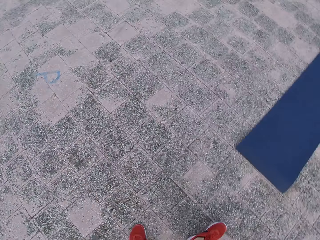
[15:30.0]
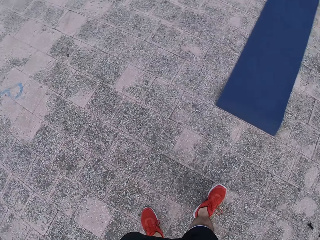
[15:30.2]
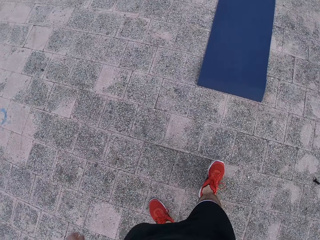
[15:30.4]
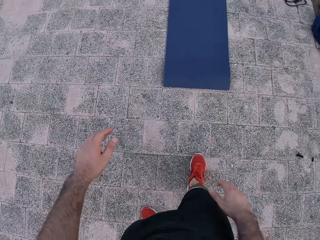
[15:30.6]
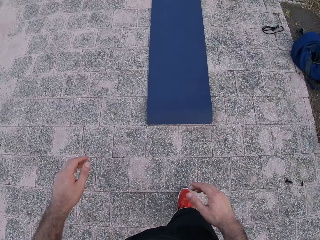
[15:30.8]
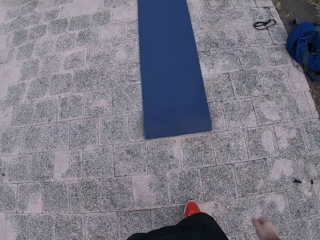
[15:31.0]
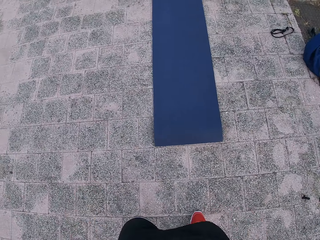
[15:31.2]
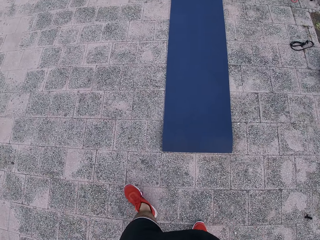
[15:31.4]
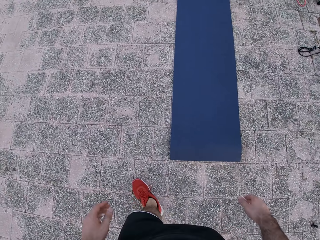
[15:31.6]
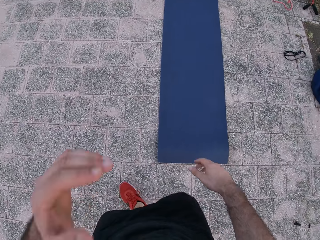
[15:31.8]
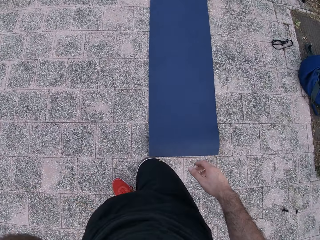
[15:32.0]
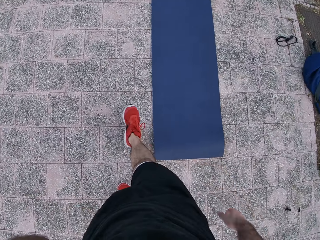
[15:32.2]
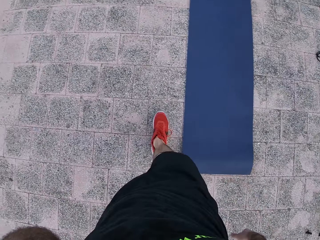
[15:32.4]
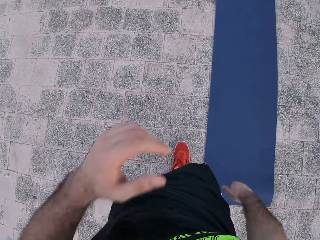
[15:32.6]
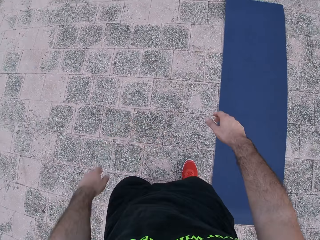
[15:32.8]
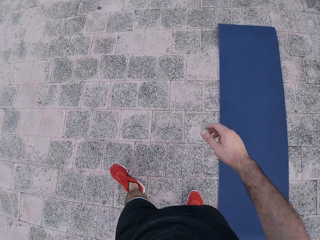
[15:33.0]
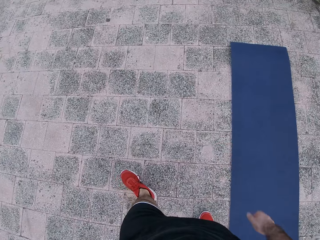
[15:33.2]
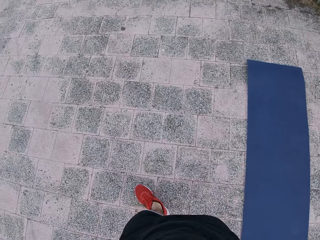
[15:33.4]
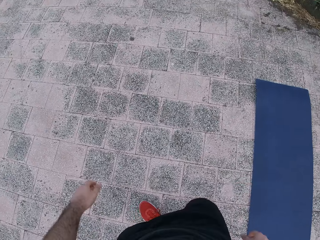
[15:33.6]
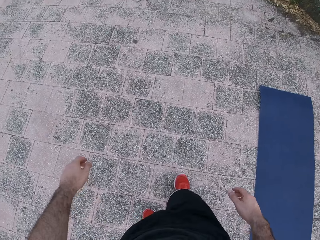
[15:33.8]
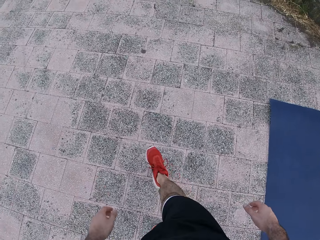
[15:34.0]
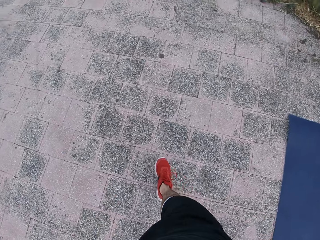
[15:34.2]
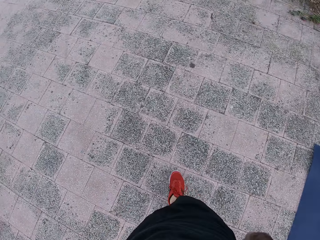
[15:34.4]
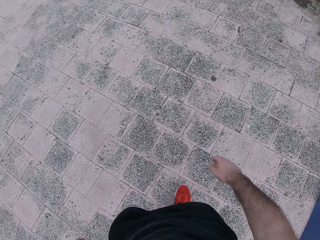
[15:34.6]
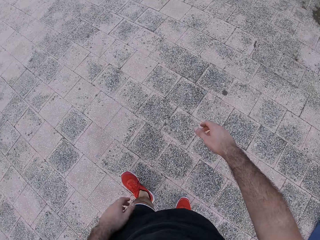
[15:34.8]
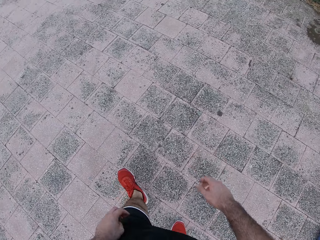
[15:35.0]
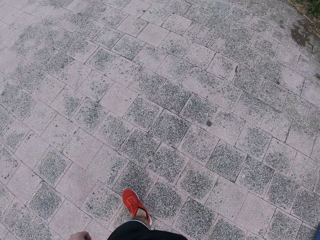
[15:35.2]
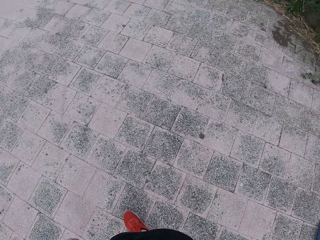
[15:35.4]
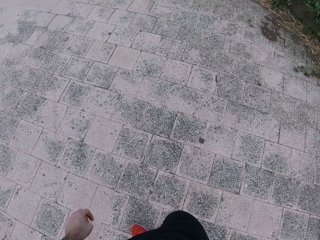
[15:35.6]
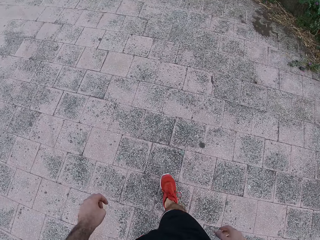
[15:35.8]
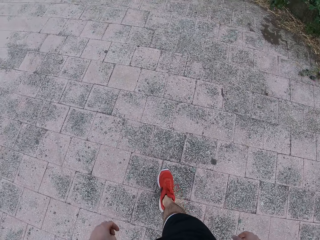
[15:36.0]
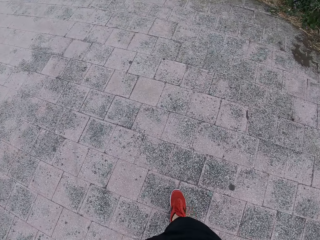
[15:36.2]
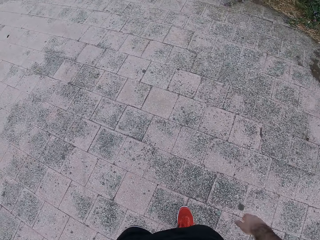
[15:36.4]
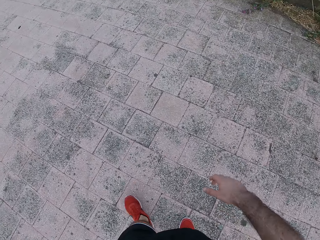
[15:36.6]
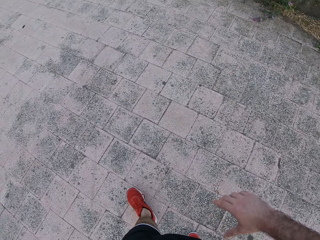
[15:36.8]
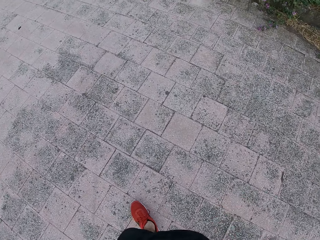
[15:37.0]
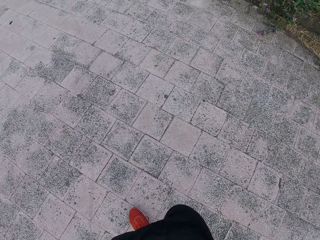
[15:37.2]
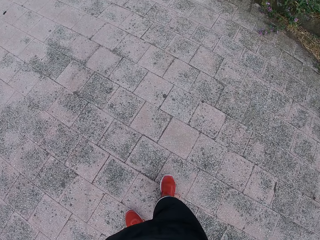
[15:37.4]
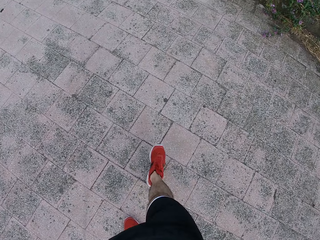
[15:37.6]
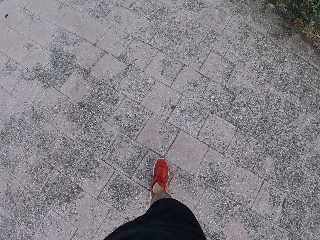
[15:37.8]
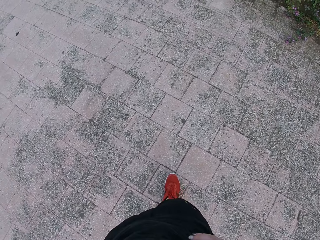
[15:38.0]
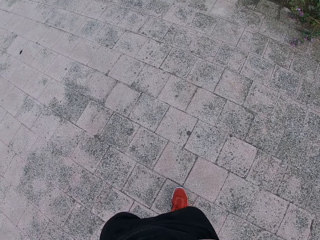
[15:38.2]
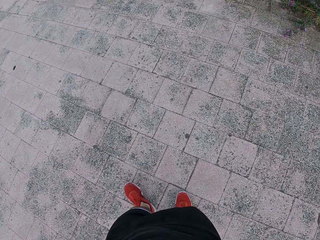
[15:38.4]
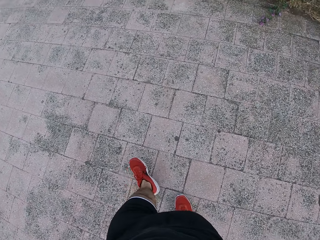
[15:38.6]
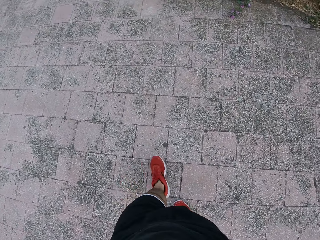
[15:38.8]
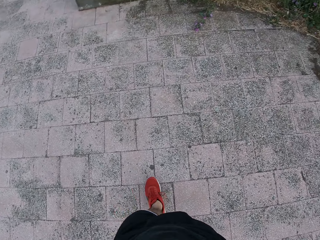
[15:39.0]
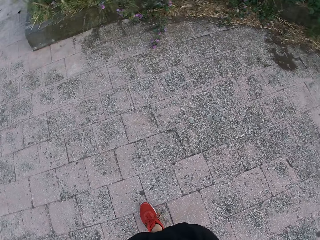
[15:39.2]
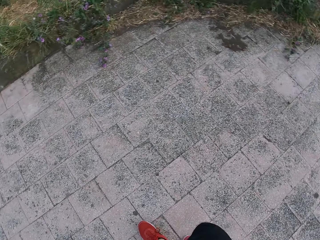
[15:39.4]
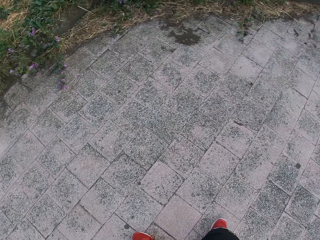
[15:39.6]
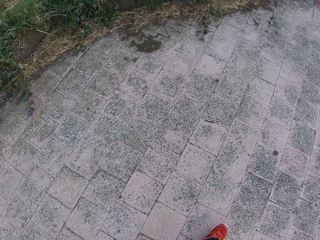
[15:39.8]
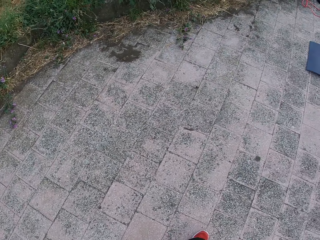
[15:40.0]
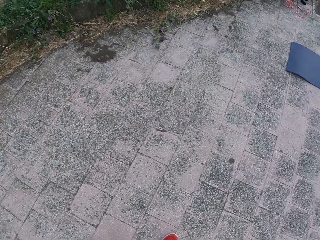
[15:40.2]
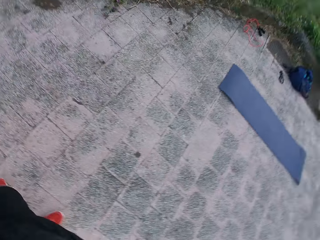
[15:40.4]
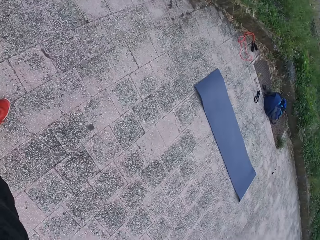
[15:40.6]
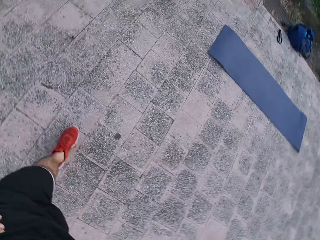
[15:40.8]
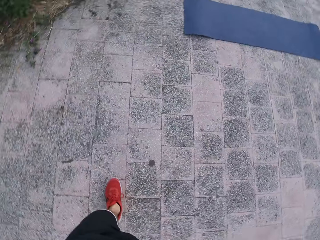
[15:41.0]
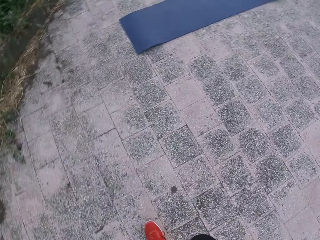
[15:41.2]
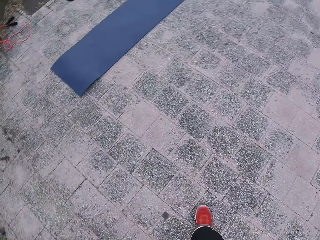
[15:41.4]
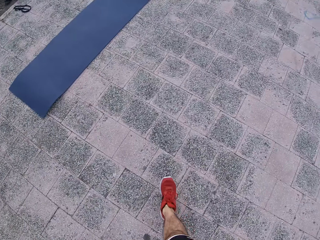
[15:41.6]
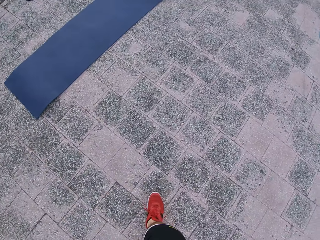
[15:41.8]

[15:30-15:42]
The camera wearer walks around. They lift the left hand. They drop the left hand. They walk around.

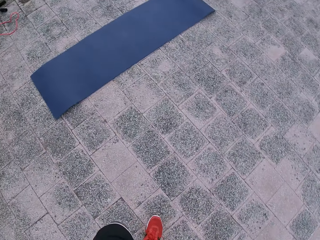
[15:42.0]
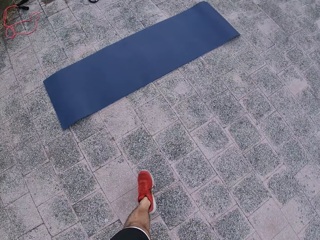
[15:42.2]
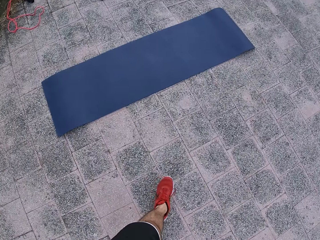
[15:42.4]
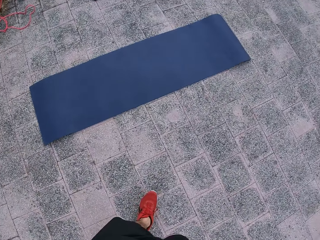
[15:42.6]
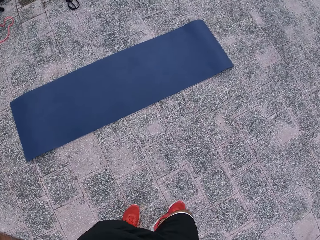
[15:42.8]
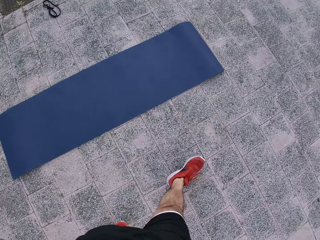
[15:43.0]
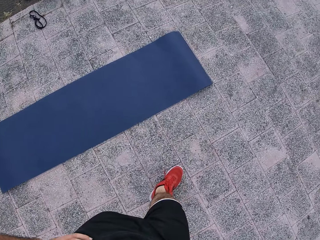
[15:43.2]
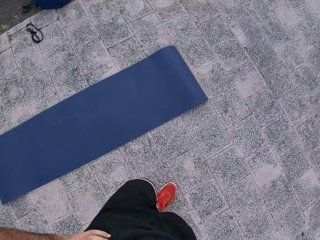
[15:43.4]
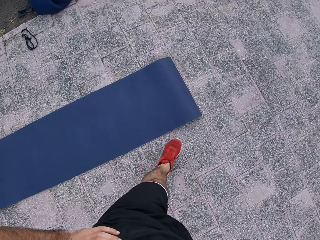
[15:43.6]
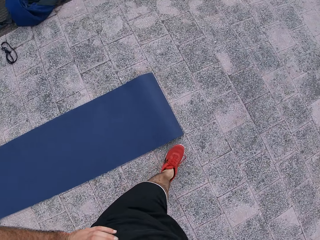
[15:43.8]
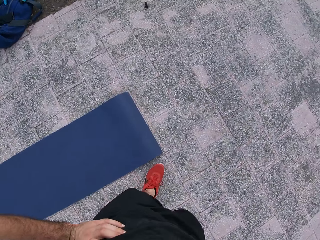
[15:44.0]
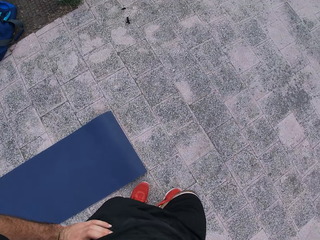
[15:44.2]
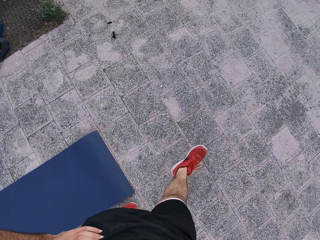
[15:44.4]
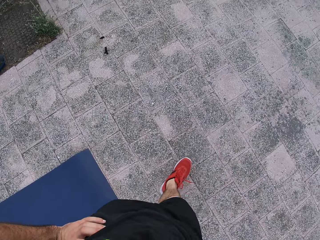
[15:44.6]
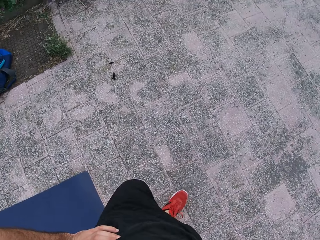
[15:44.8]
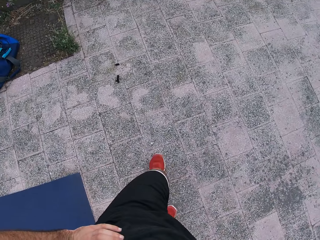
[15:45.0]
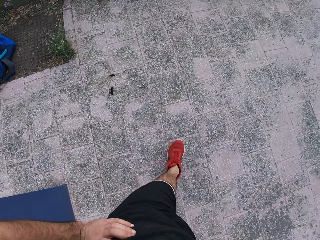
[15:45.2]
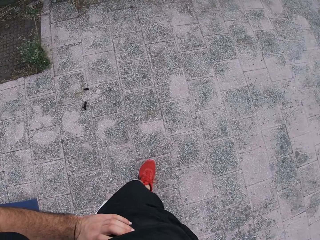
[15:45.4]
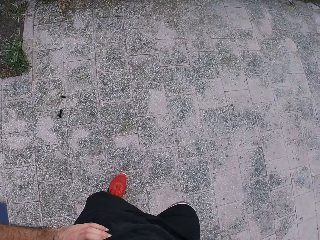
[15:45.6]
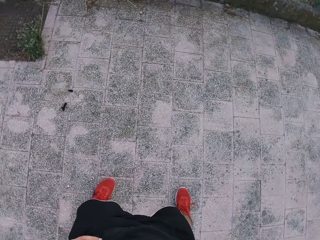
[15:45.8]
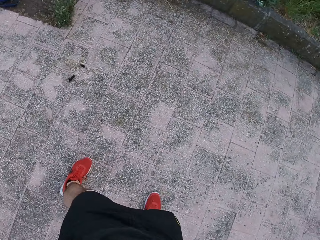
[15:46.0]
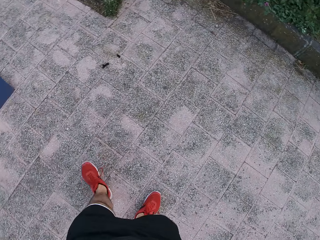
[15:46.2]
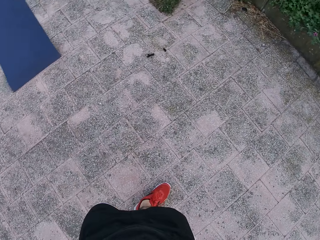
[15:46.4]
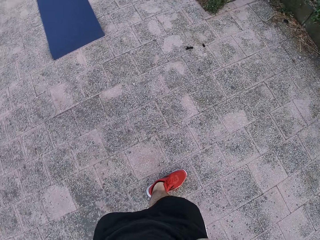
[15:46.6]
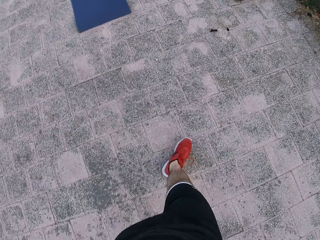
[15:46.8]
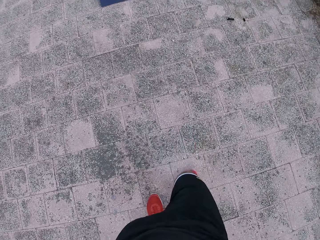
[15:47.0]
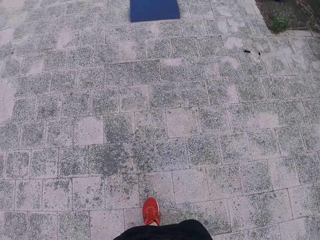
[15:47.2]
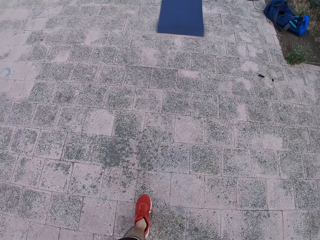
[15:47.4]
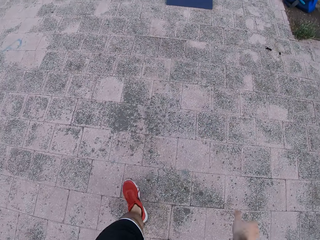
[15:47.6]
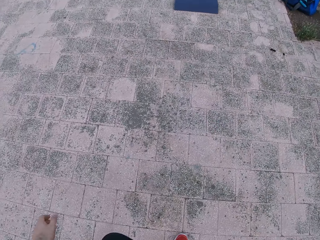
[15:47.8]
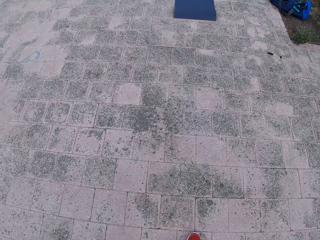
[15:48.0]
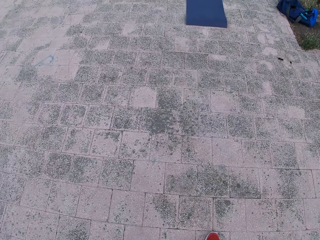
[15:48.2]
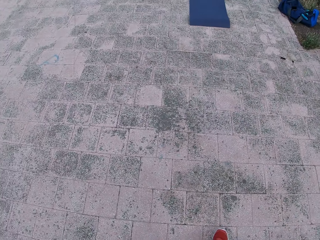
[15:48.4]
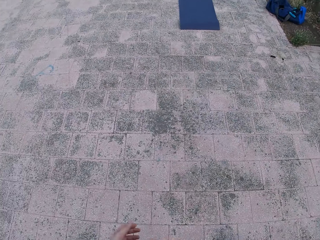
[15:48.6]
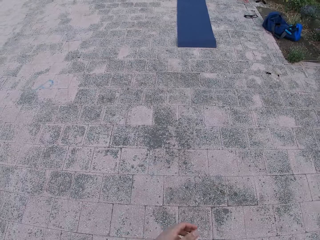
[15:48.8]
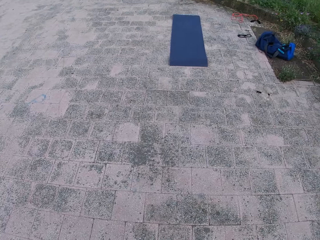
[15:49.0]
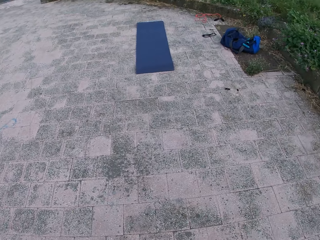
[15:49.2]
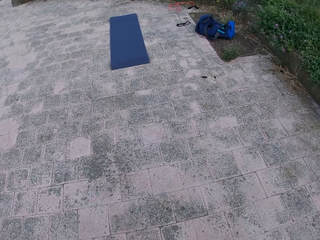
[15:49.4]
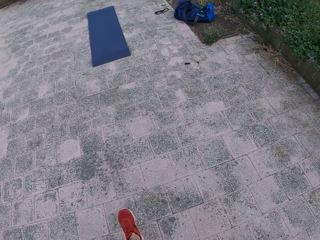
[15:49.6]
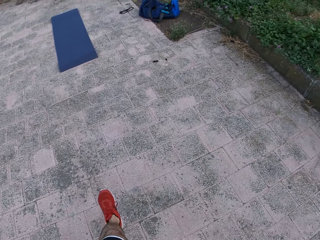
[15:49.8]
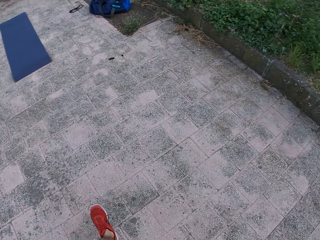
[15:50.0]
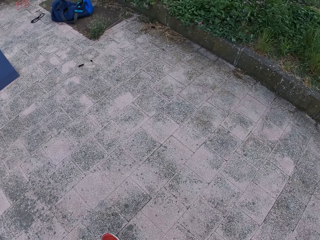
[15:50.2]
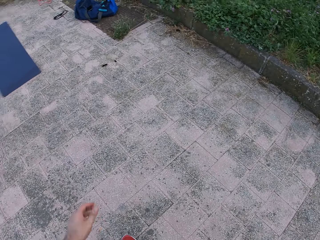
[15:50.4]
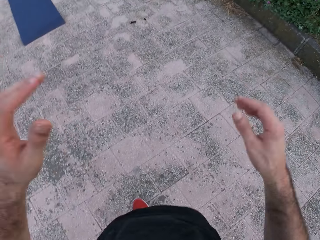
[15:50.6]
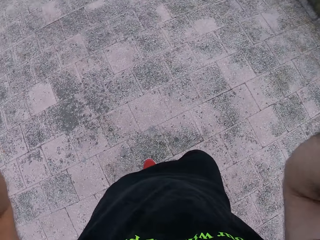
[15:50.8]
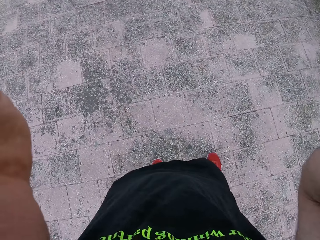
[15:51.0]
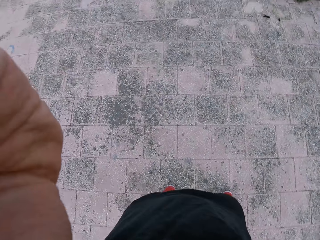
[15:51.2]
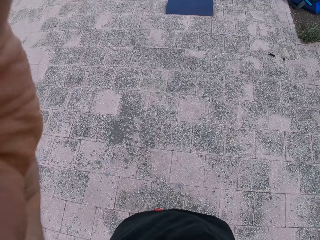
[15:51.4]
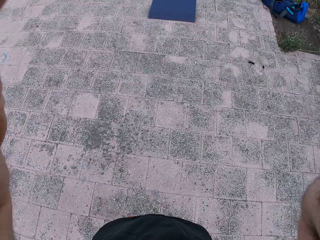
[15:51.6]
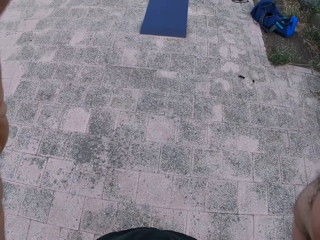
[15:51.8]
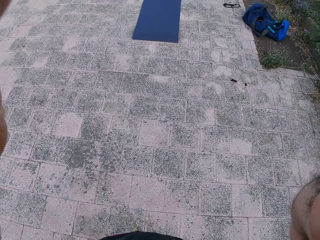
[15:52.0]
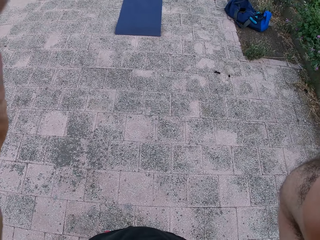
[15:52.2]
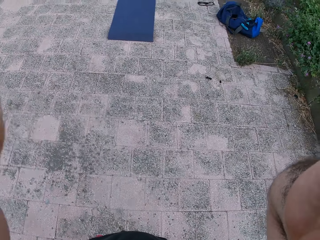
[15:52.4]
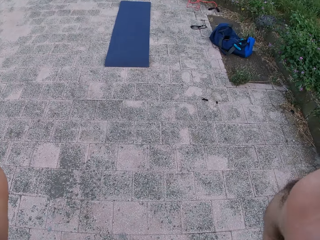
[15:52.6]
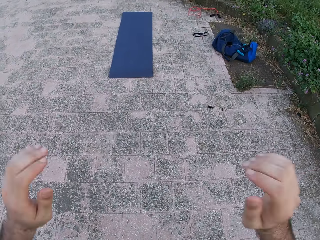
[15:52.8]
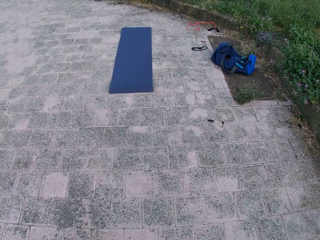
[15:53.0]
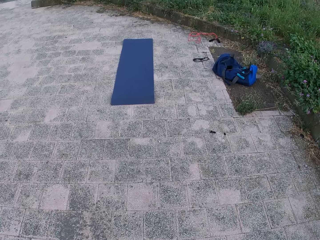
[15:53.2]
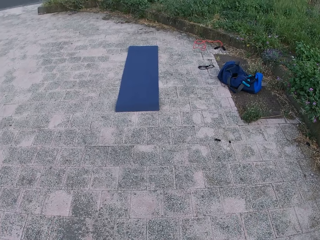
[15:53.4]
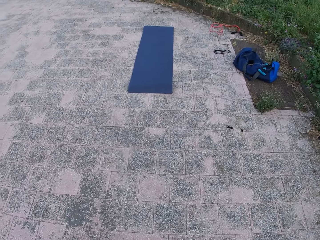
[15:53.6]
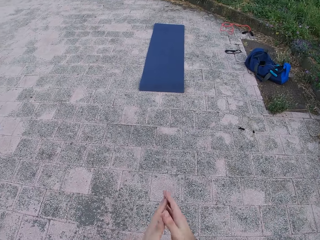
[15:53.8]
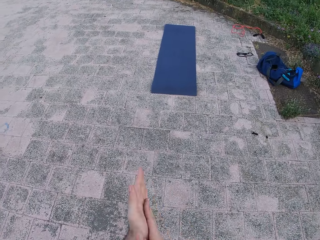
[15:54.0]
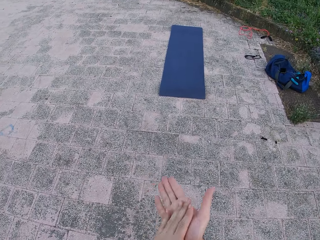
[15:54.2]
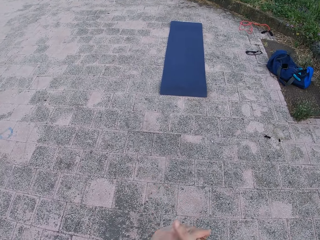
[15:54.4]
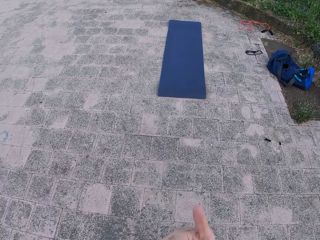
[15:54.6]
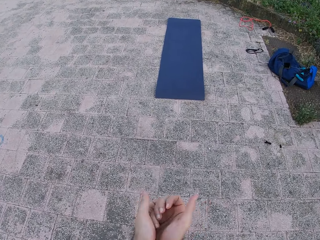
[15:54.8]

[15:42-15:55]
The camera wearer walks around the playground. They lift both hands, adjust the camera, drop both hands and look down. They rub both hands together.
